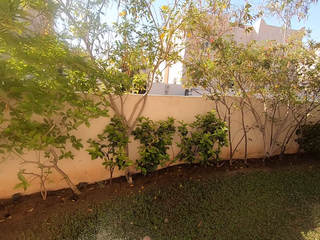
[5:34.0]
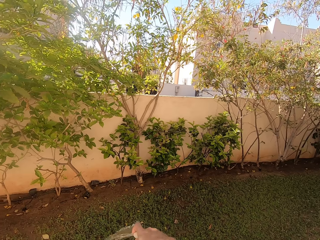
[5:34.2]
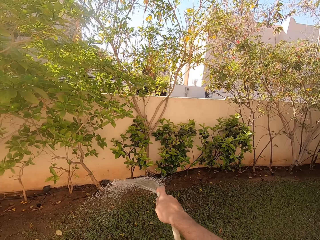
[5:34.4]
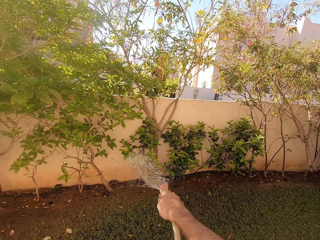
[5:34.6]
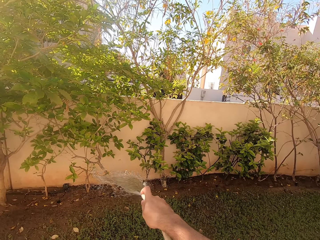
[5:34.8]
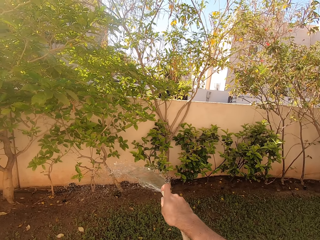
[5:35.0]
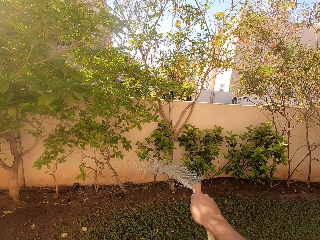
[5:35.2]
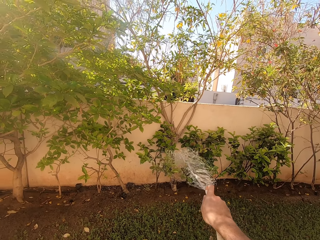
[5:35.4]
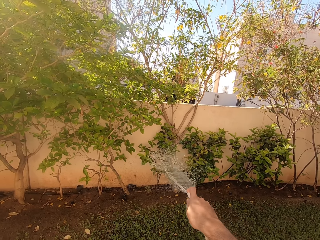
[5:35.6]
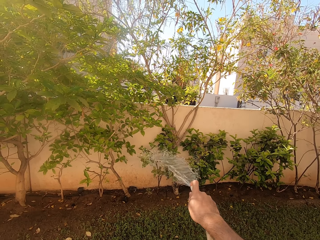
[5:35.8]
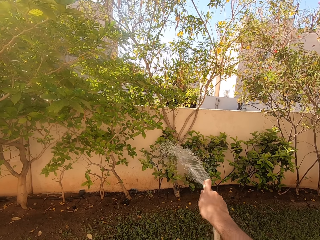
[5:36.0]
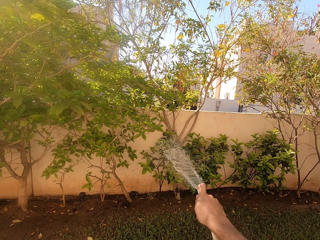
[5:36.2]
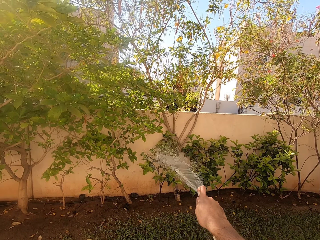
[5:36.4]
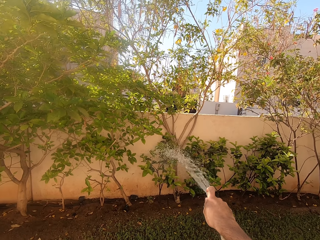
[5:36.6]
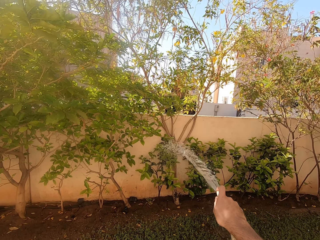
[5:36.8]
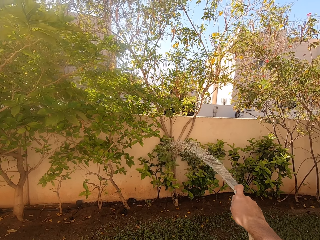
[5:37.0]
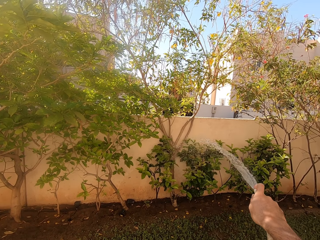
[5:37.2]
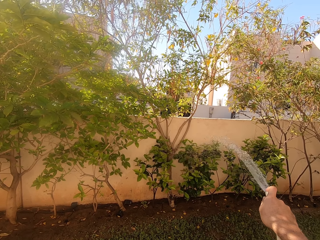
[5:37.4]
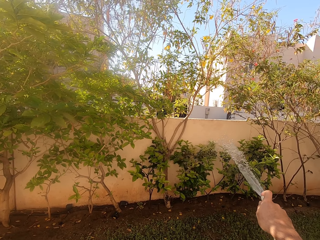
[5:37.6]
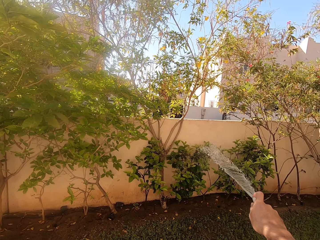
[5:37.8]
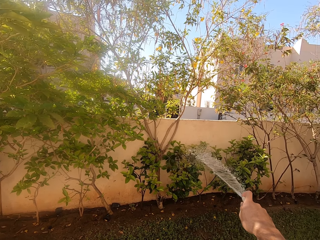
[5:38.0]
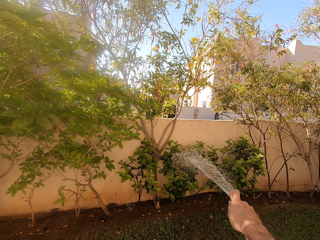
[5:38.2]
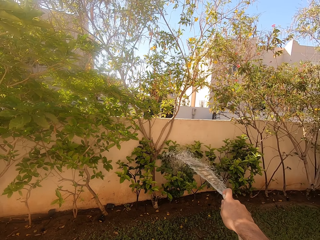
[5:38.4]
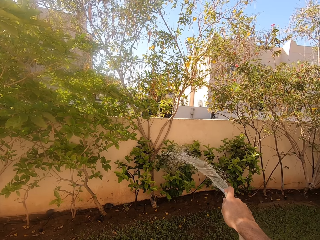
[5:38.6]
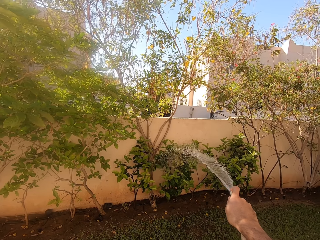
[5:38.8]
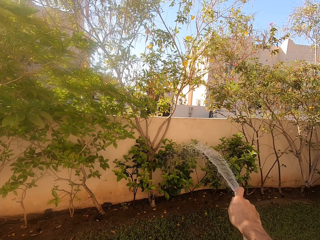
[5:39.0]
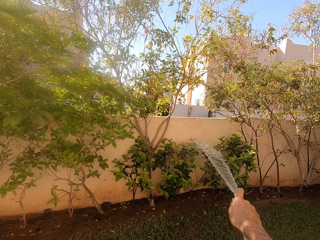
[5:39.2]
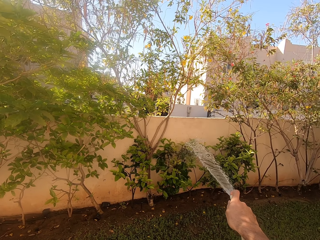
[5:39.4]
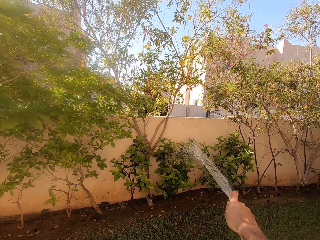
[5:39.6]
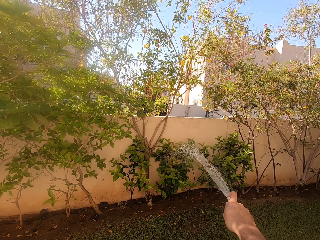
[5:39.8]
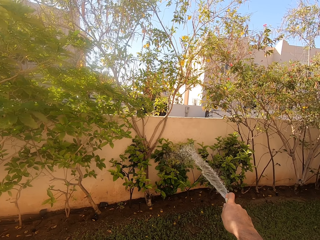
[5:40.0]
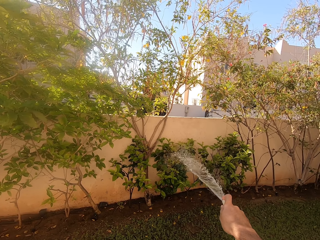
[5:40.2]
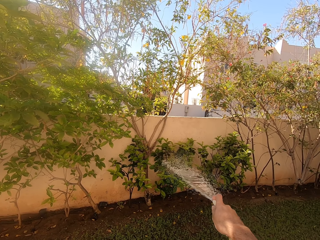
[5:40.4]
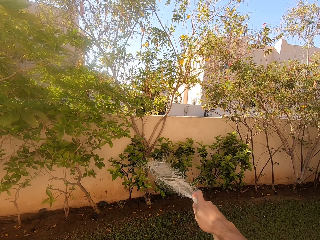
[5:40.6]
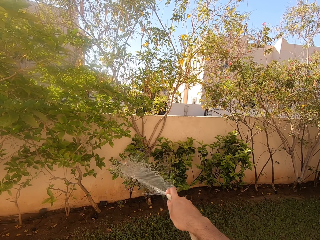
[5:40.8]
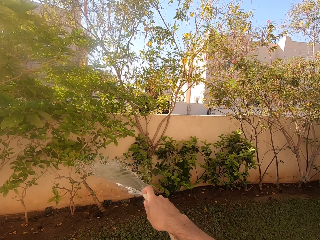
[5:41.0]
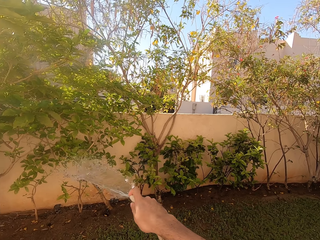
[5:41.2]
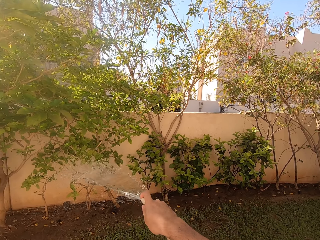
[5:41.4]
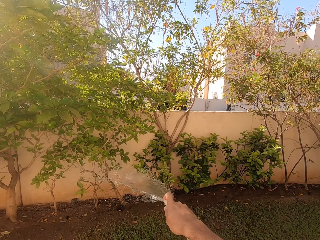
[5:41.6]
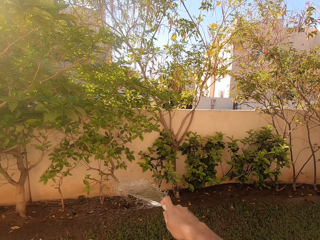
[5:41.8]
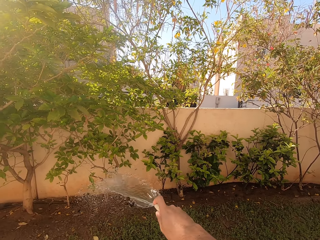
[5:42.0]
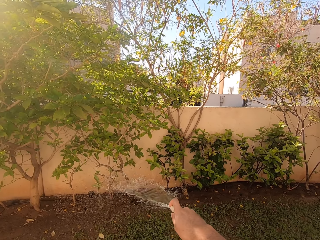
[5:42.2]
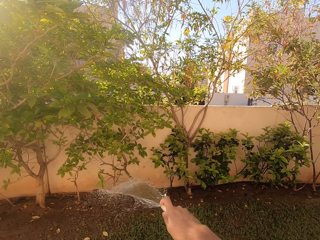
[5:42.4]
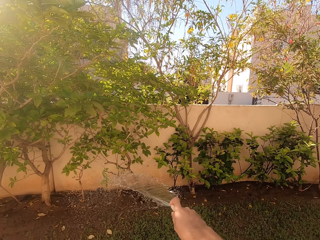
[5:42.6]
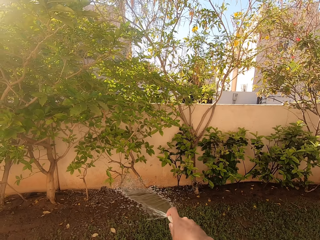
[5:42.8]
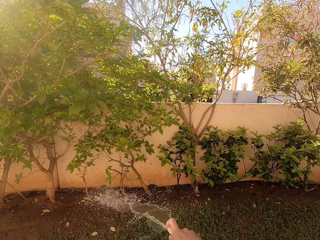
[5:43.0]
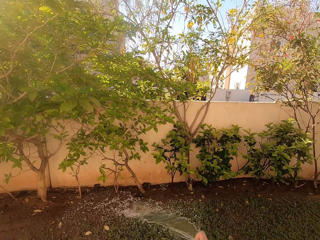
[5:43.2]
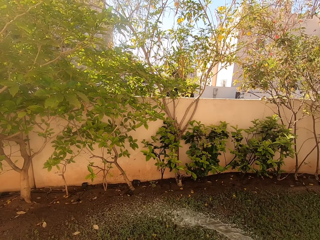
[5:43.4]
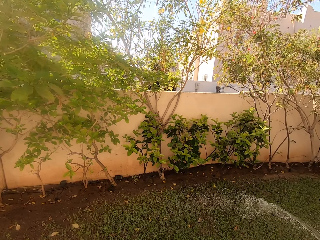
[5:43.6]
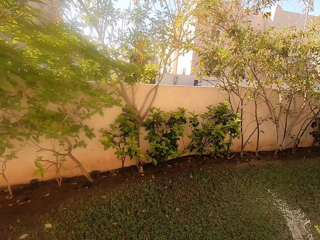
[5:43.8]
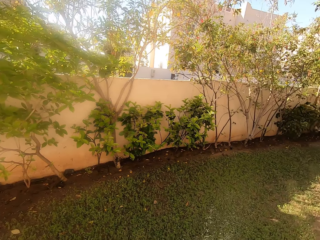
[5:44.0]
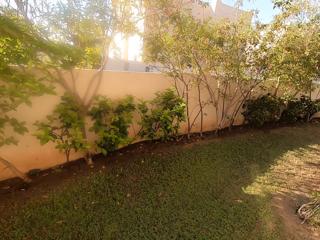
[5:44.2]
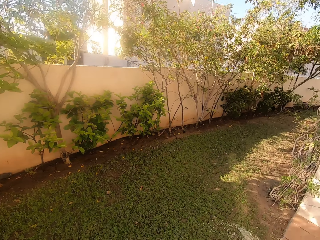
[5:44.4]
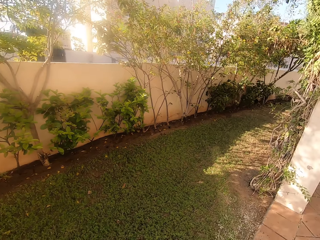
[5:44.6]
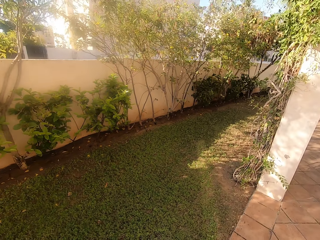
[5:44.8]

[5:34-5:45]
The camera wearer waters the plants near the perimeter wall.

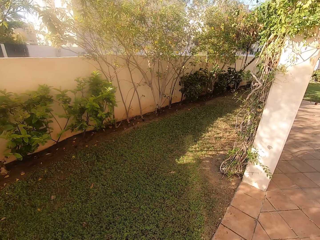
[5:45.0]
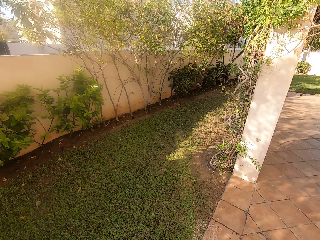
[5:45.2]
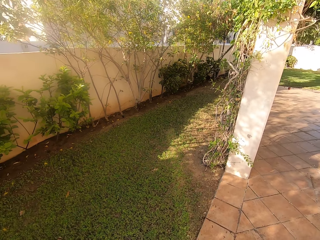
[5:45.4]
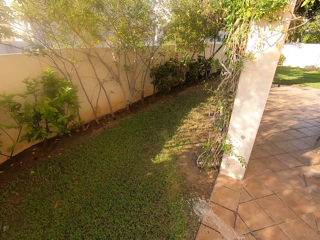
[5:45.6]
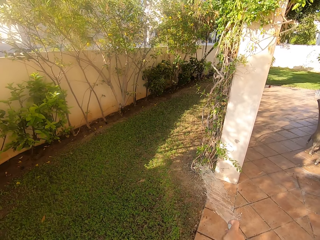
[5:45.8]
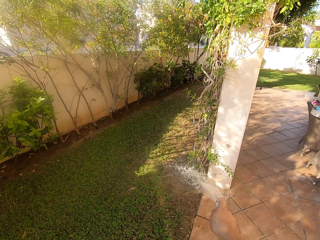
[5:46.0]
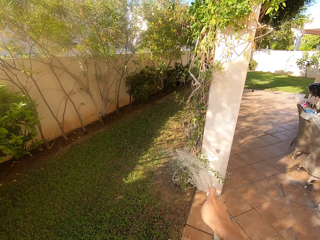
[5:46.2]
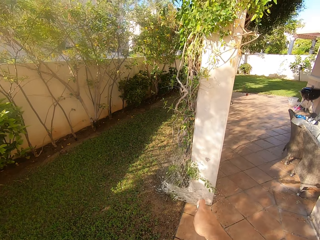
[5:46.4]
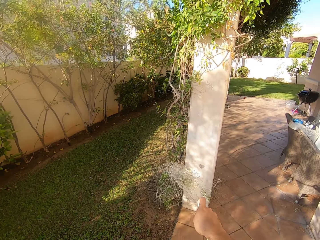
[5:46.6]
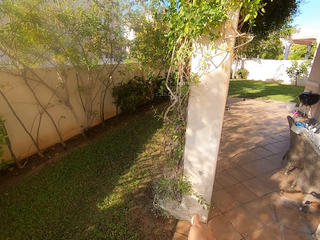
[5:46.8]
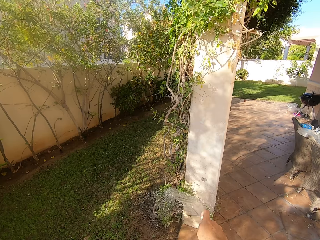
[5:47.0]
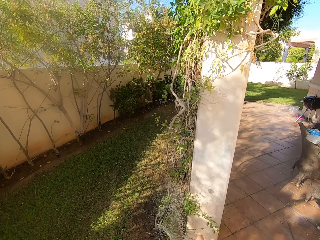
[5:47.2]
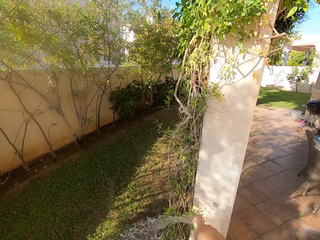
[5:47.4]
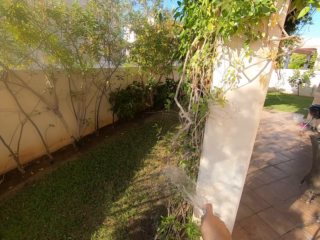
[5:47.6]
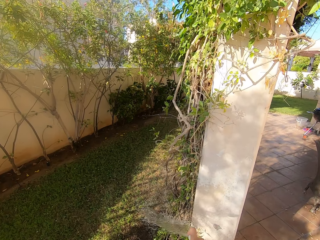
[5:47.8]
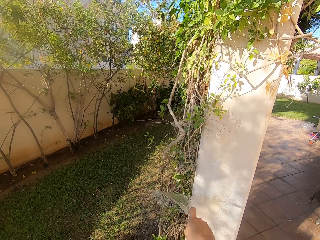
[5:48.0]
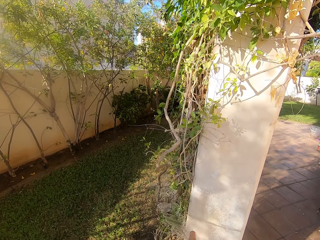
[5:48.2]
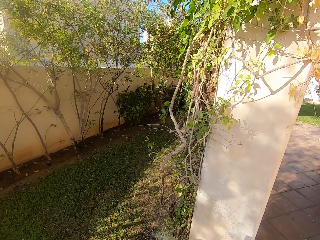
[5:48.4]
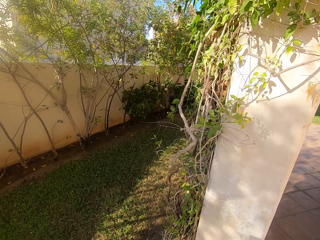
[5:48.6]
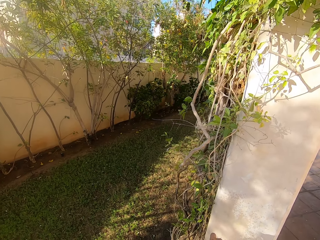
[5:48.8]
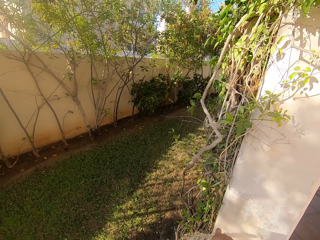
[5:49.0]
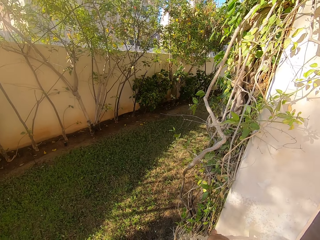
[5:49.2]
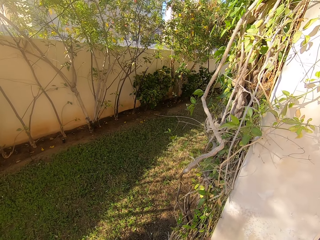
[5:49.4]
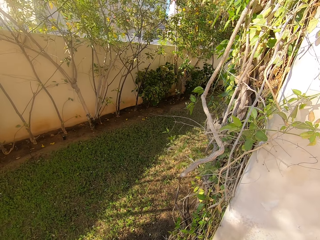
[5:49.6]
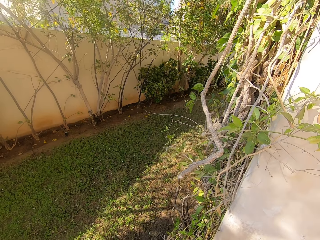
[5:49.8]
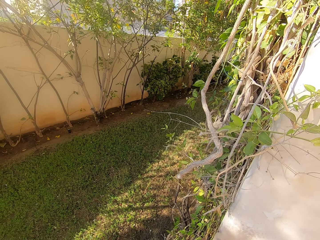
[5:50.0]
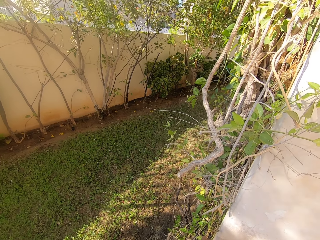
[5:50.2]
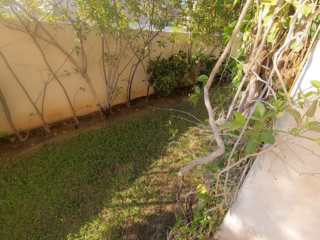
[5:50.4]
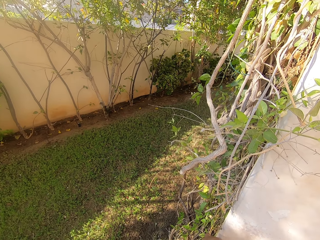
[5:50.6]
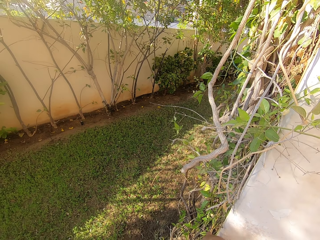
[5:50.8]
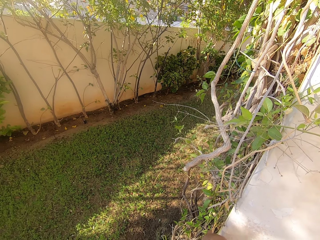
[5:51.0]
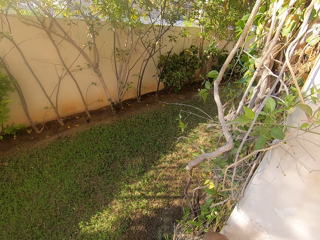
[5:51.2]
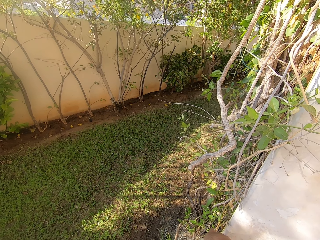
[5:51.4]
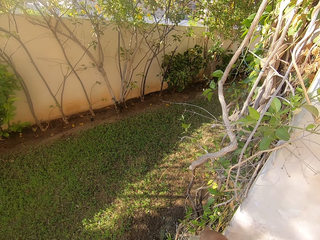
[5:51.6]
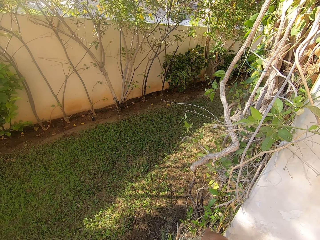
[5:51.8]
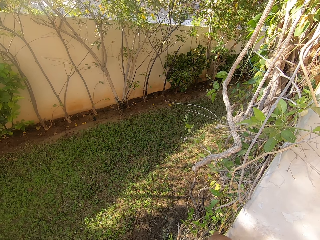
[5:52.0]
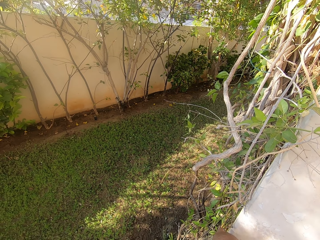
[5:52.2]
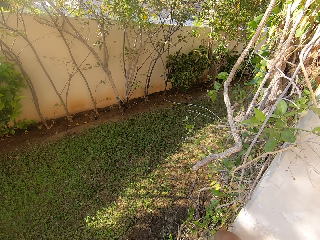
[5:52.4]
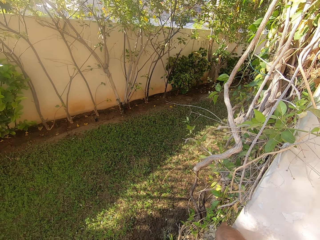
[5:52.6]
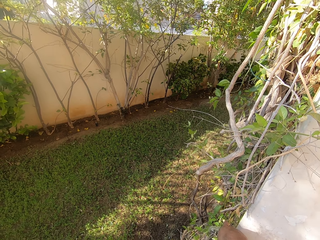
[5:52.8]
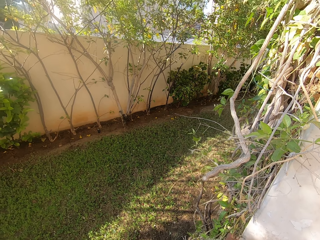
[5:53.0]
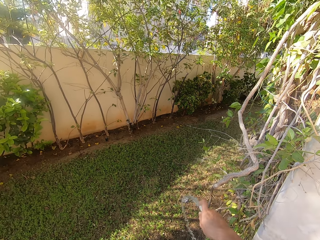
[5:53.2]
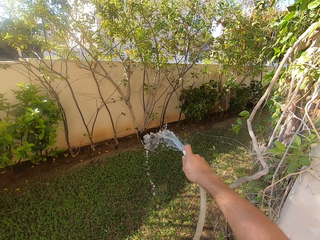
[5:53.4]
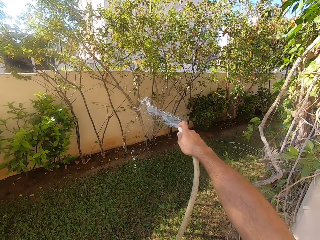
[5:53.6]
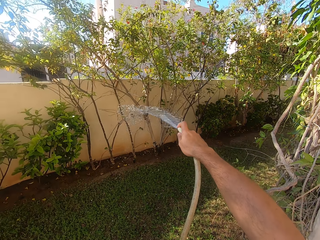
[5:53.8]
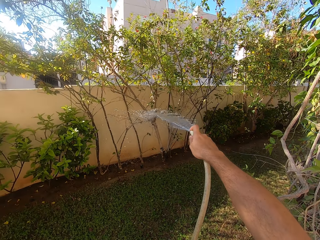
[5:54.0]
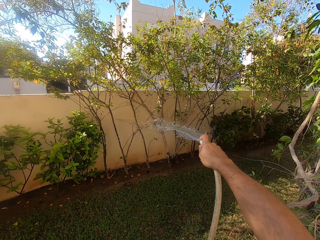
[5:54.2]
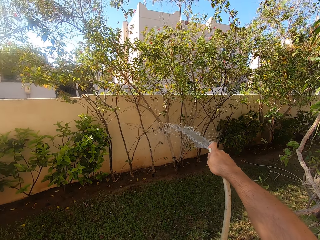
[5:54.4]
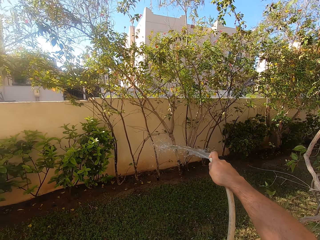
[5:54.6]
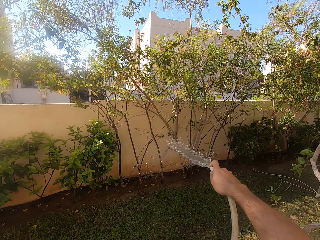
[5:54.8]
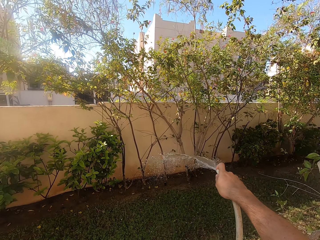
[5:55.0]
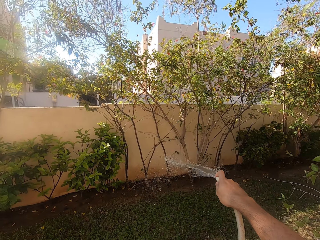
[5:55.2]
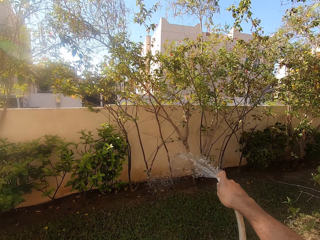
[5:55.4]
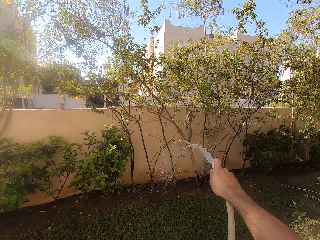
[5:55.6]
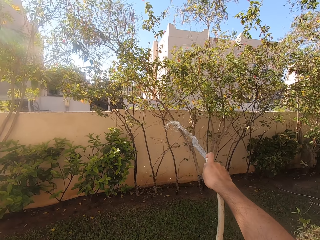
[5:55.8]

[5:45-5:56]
The camera wearer waters the plants on the pillar. They water the plants near the perimeter wall.
